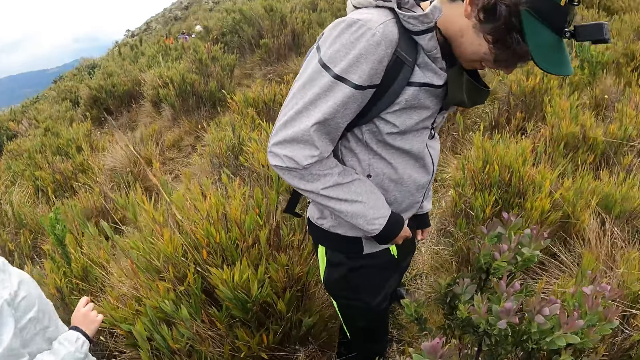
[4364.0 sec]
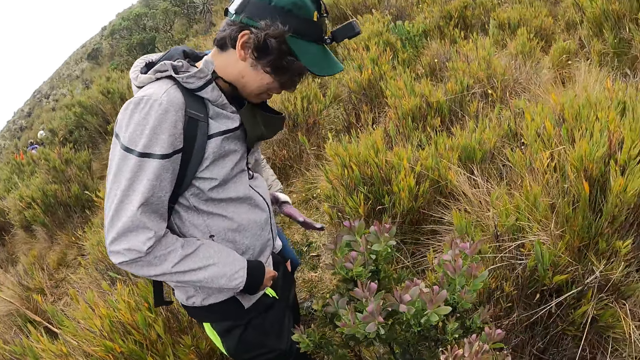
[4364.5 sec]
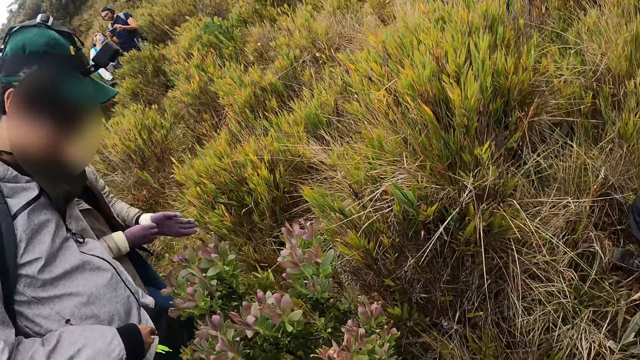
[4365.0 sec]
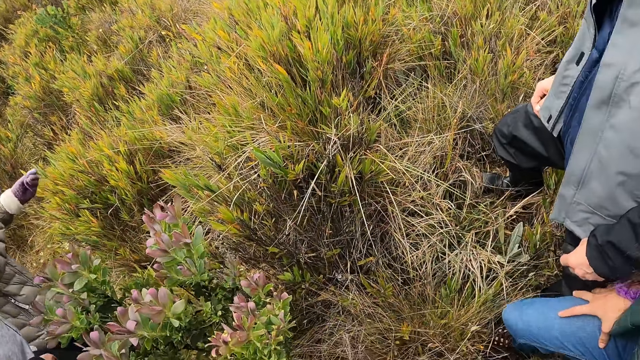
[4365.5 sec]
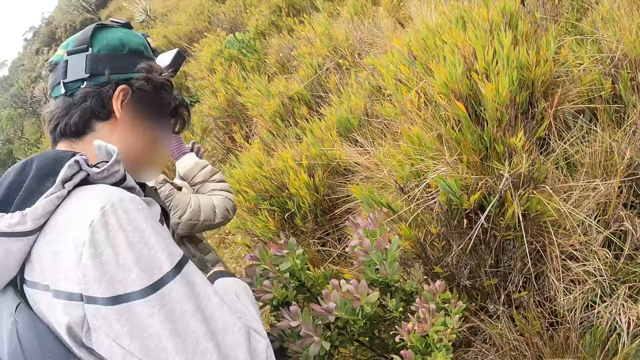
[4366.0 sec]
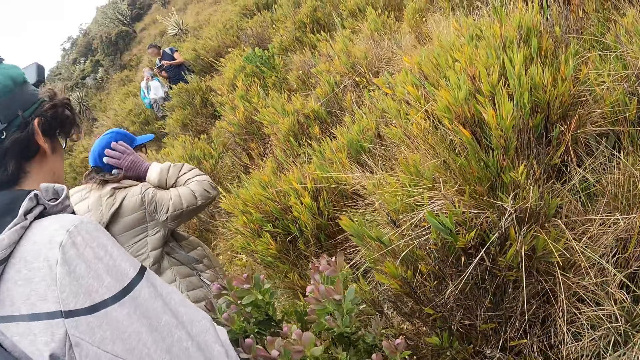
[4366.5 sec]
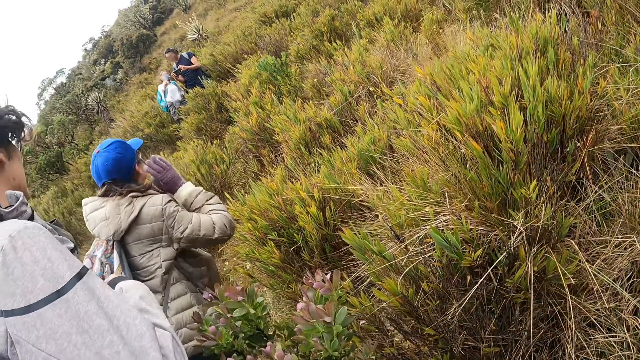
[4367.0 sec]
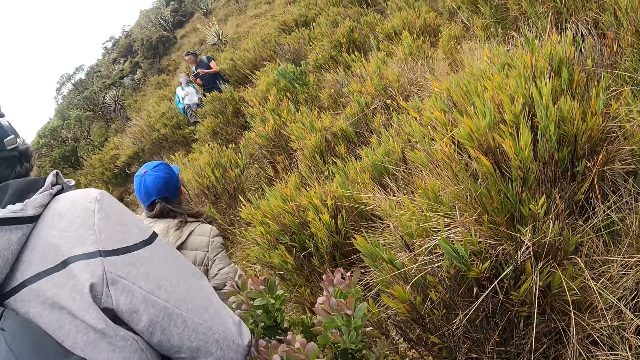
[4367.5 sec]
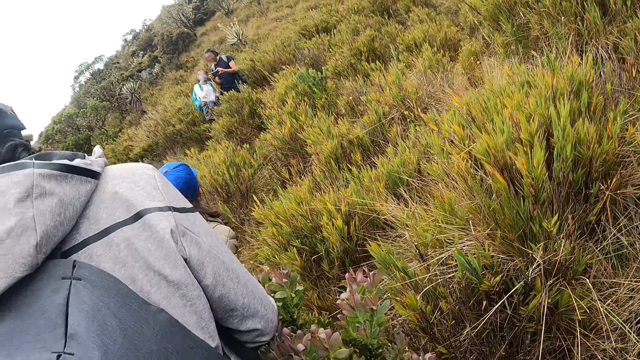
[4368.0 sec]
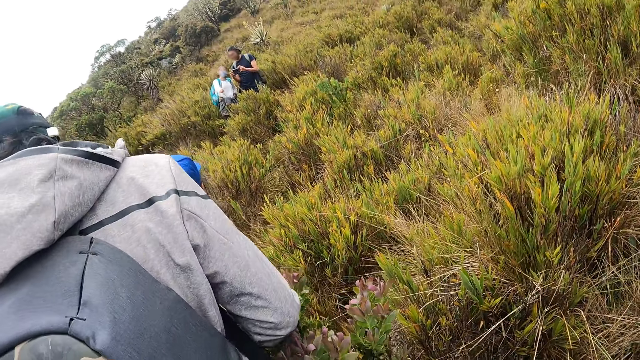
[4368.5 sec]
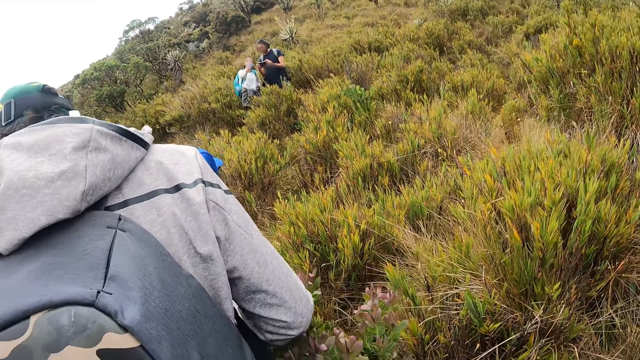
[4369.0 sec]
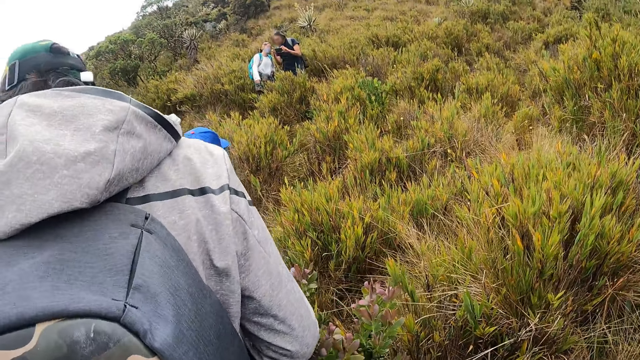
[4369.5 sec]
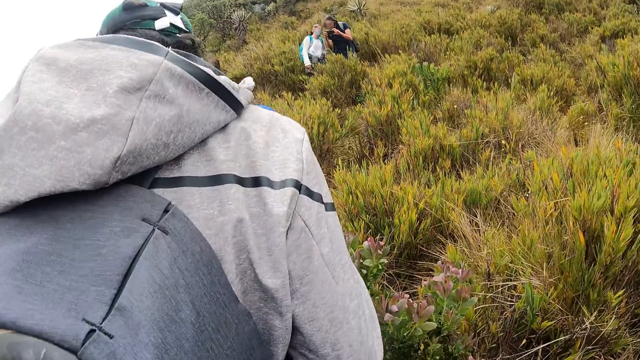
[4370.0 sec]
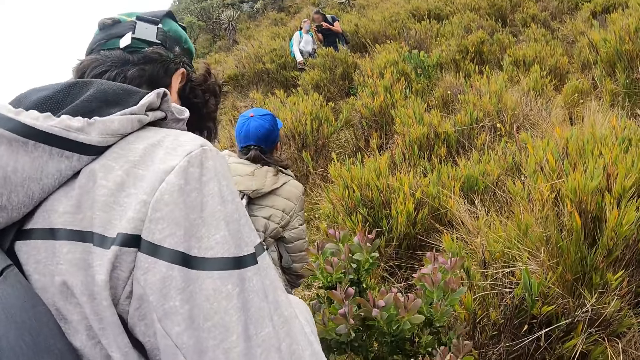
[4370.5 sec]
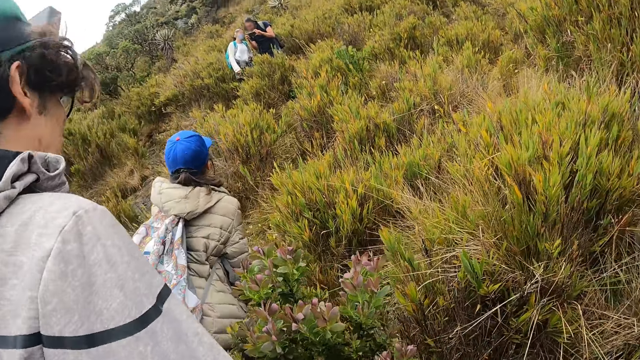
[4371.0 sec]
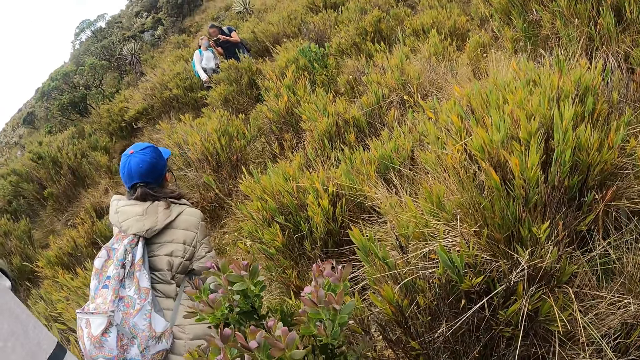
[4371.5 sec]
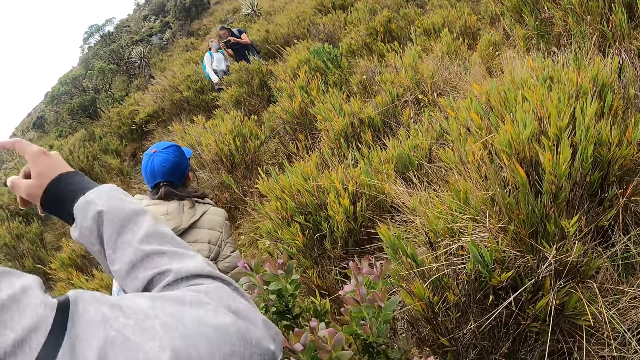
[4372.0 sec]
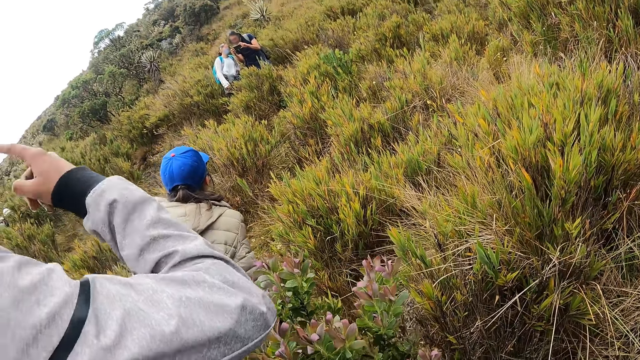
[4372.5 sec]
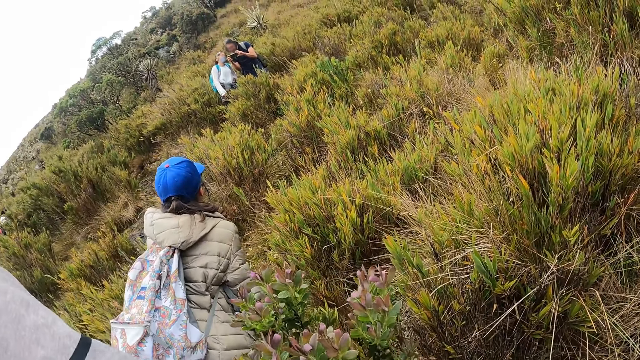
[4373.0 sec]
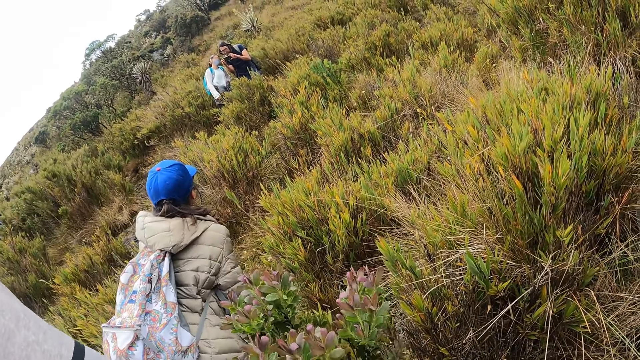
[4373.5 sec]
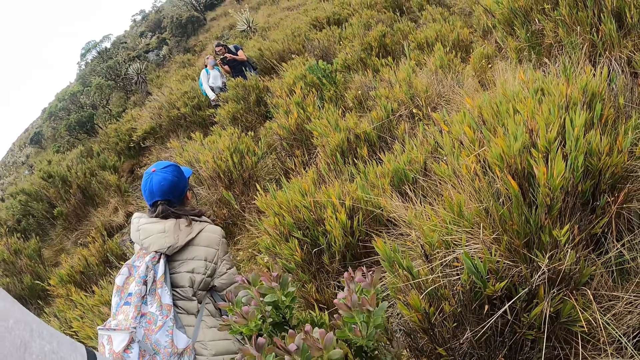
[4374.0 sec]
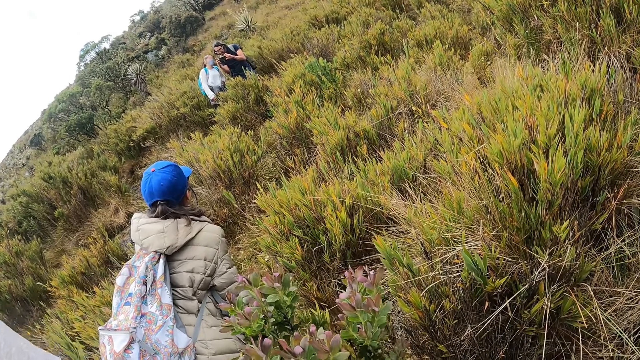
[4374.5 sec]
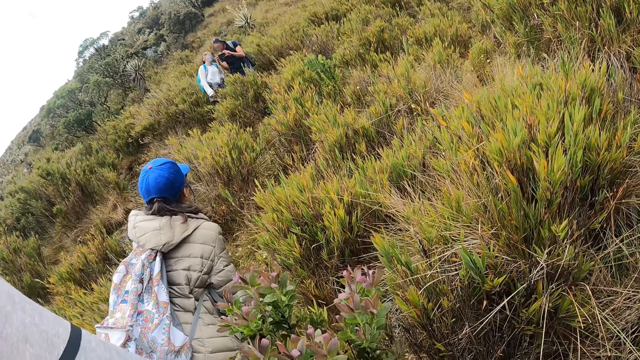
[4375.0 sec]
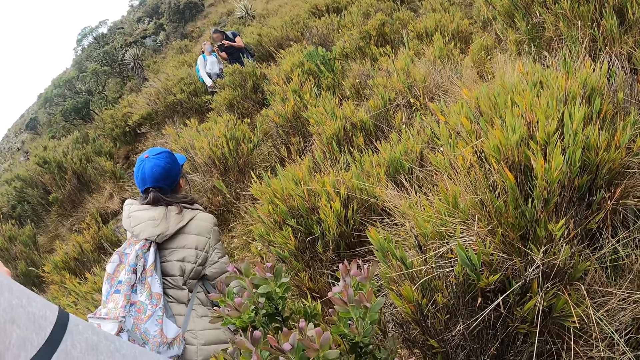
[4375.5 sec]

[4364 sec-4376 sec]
A woman adjusts a glove on her left hand with her gloved right hand. The woman adjusts her glasses on her face with her gloved hands. The woman adjusts a cap on her head with her gloved hands. The camera wearer takes photos. A man adjusts his cap on his head with his right hand.

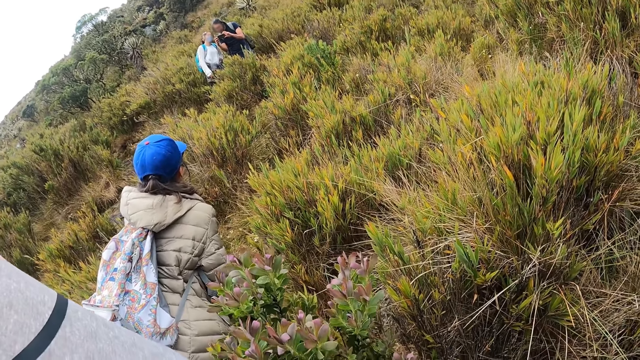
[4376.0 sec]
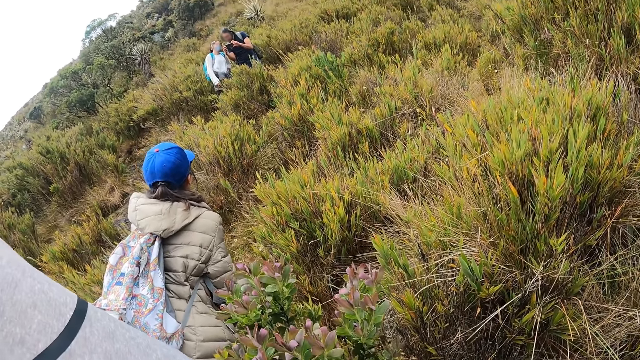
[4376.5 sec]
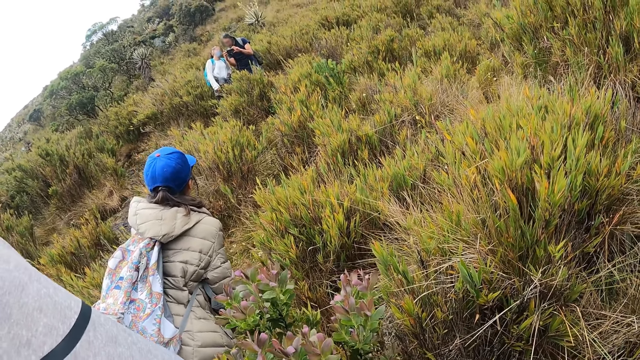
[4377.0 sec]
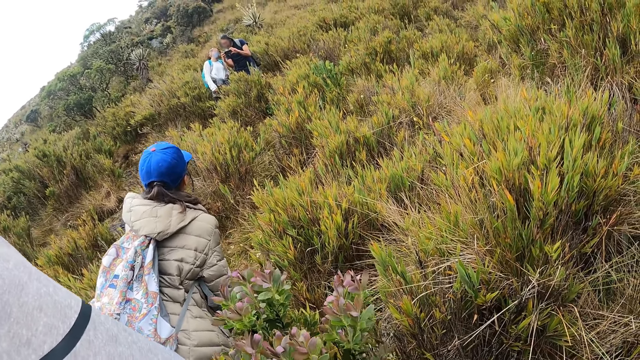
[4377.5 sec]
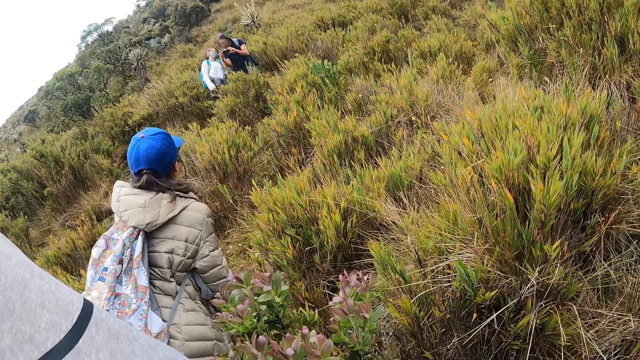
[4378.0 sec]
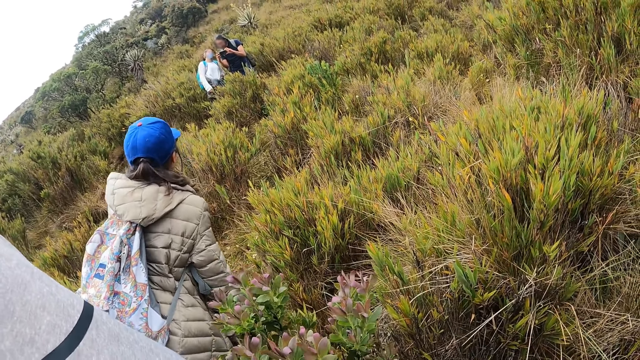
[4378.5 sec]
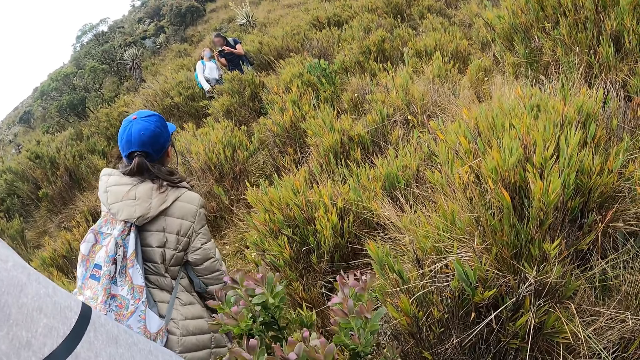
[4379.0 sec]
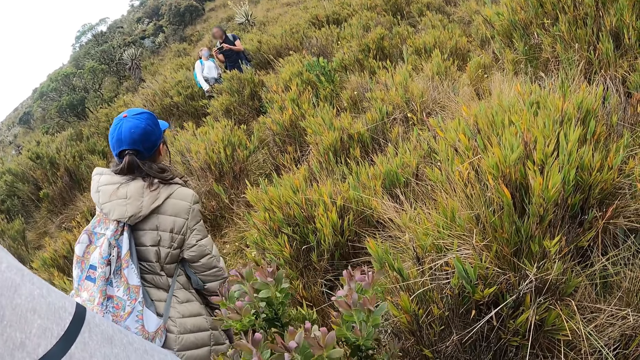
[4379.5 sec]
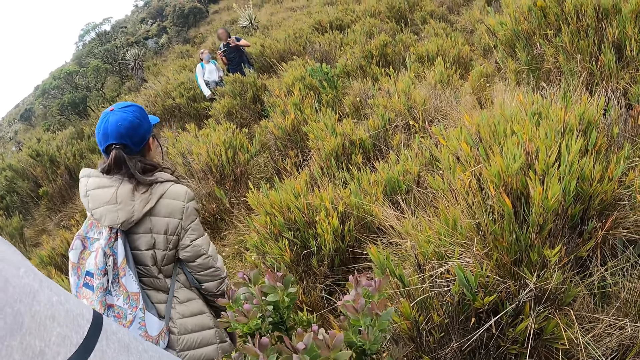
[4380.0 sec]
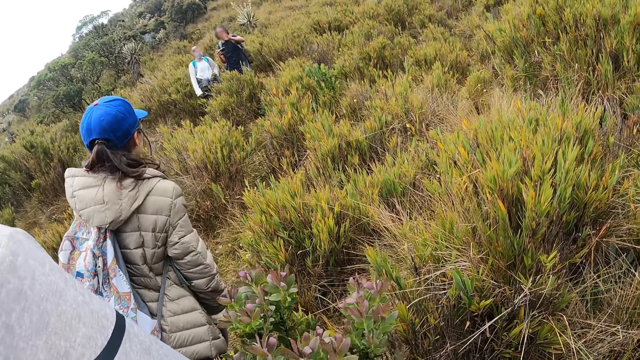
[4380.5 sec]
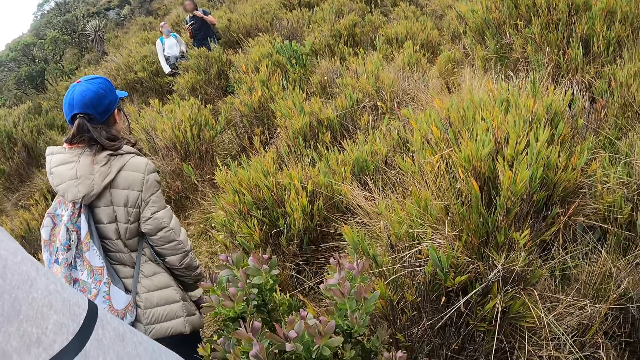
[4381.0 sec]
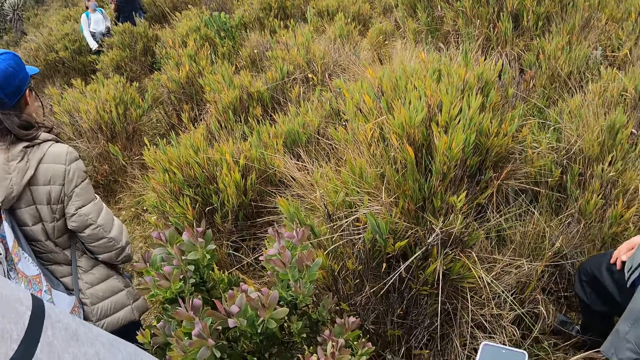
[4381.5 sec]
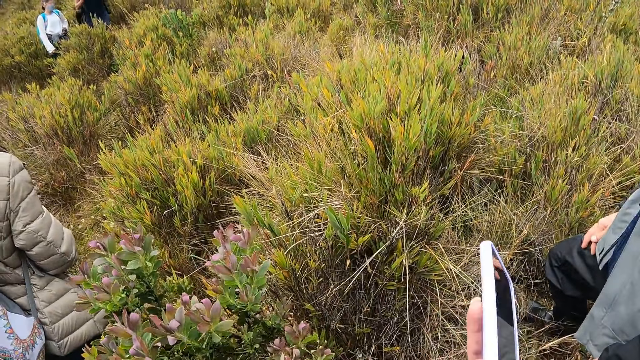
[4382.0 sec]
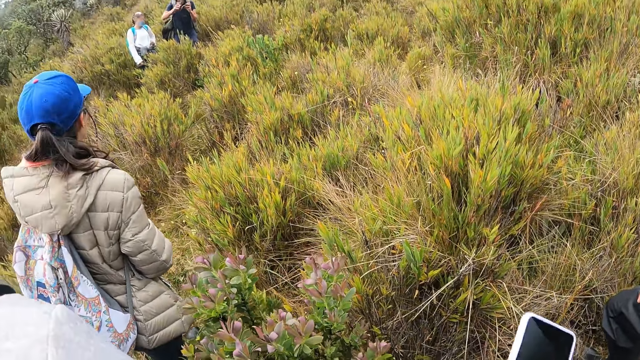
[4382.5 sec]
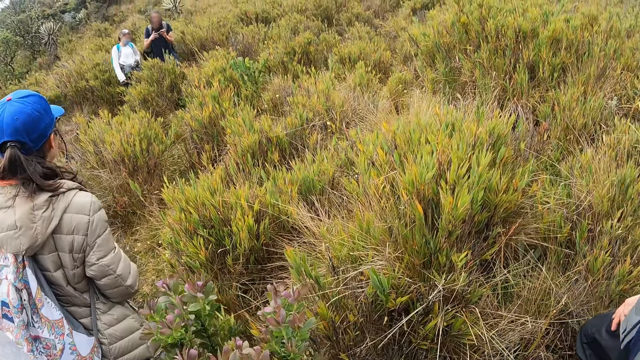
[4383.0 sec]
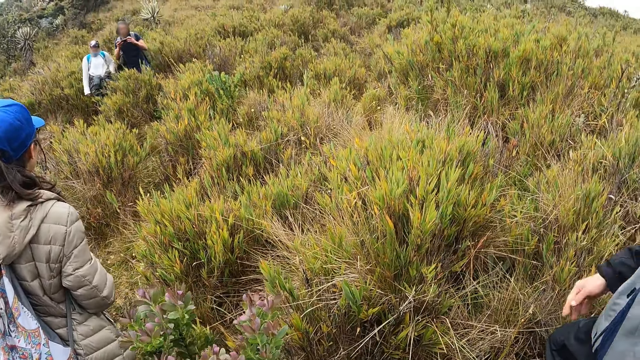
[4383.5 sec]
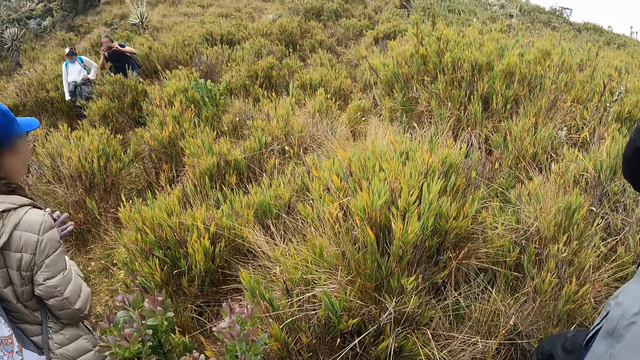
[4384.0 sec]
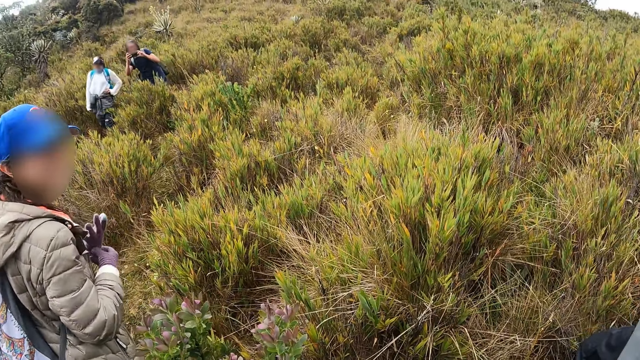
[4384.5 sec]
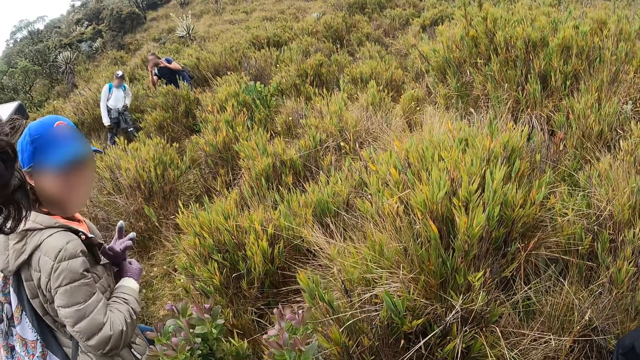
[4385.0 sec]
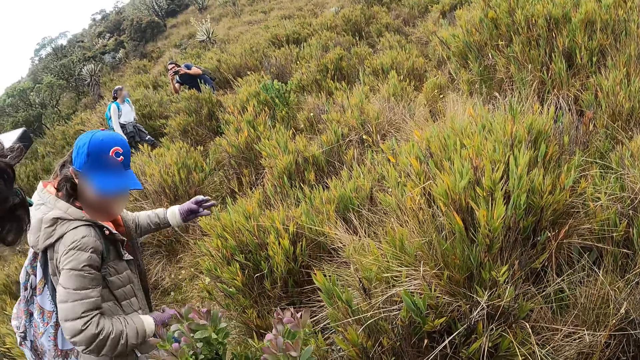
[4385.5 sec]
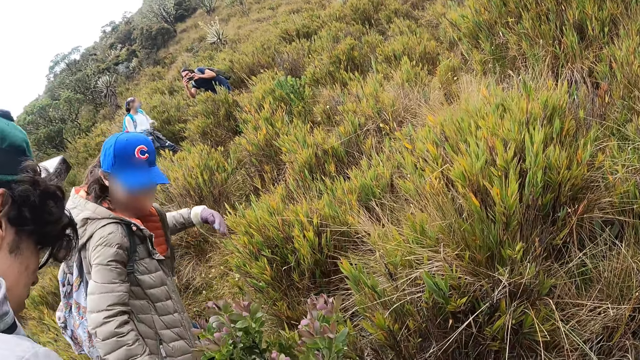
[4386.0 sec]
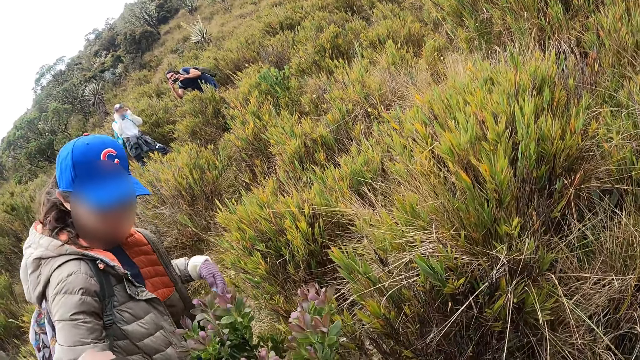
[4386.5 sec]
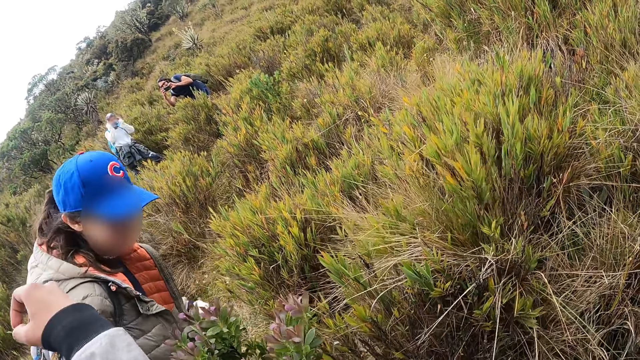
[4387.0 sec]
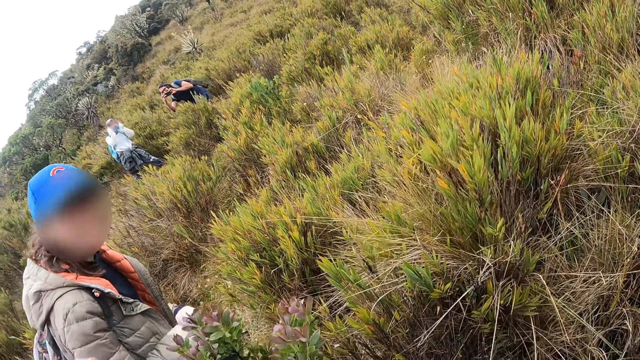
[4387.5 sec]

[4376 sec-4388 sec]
The man holds the phone in his right hand. He holds the phone in his left hand. The camera wearer does a hand movement. The man operates the phone with both hands. Another man adjusts his cap with his right hand. The woman adjusts the glove on her left hand with her gloved right hand. Another woman adjusts her cap on her head with both hands.
